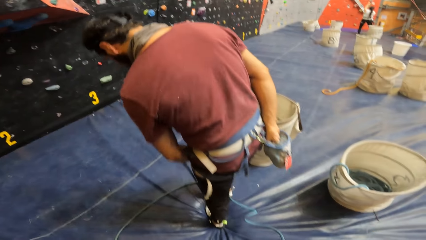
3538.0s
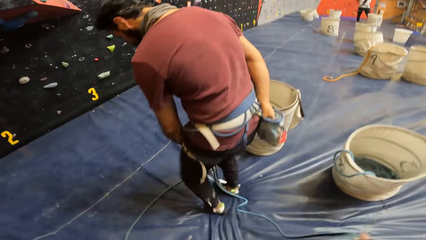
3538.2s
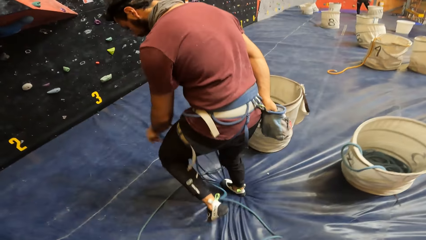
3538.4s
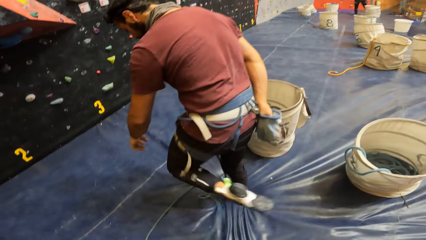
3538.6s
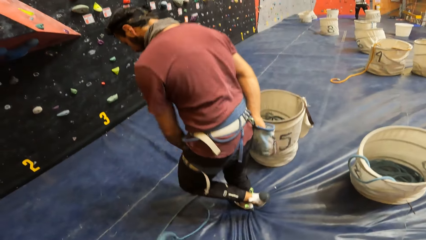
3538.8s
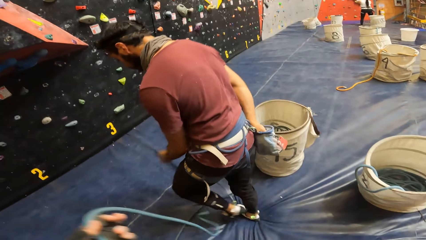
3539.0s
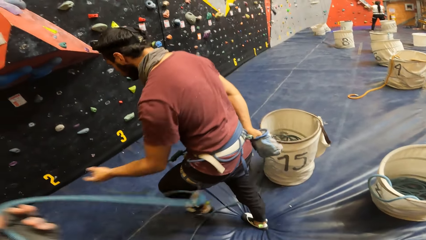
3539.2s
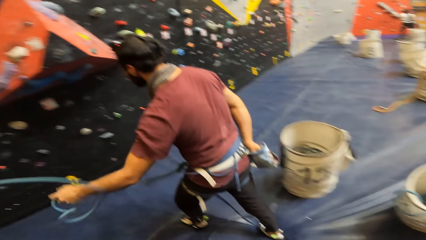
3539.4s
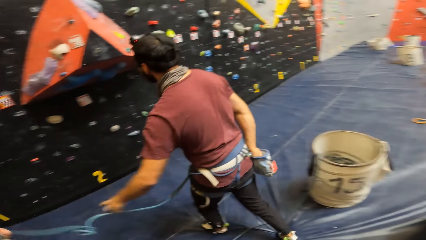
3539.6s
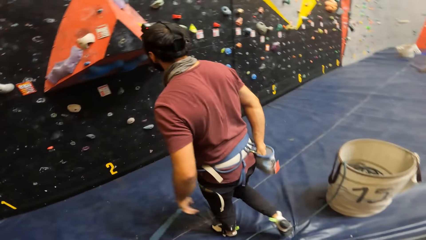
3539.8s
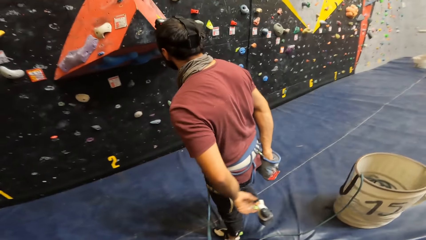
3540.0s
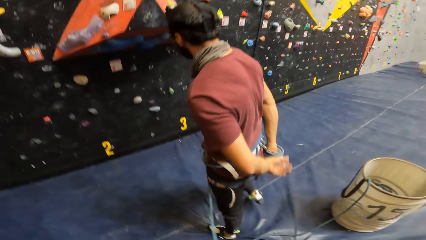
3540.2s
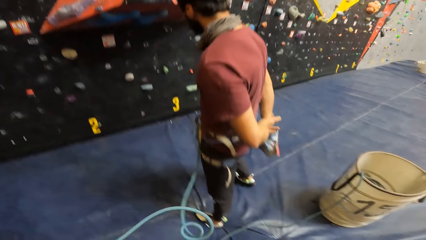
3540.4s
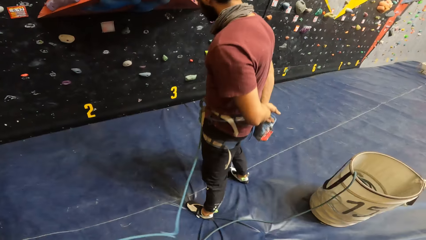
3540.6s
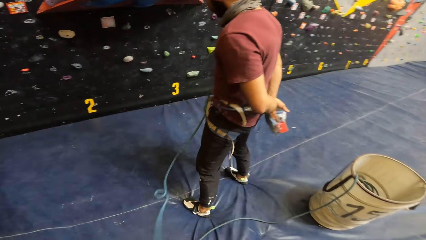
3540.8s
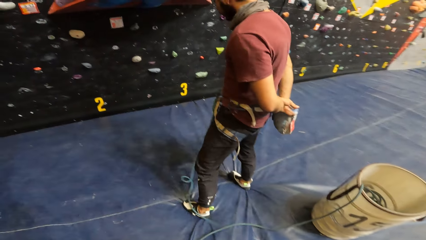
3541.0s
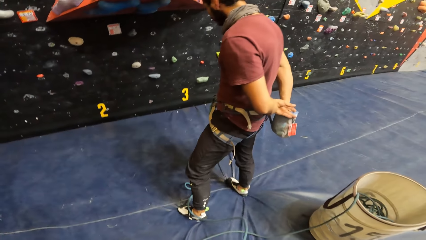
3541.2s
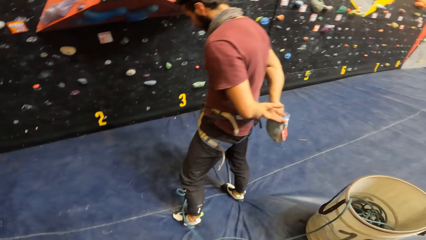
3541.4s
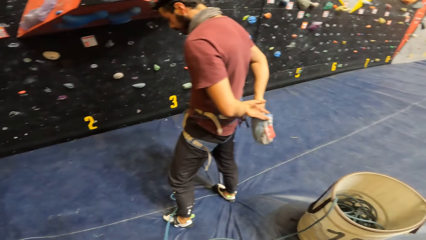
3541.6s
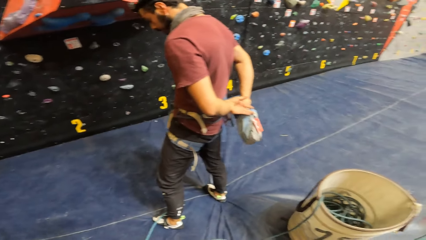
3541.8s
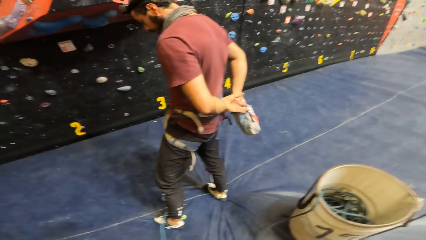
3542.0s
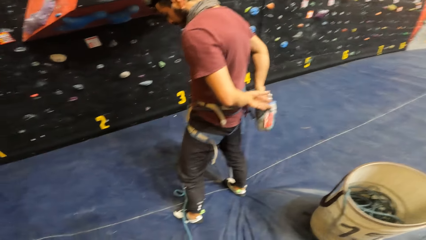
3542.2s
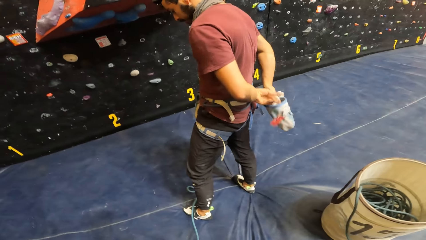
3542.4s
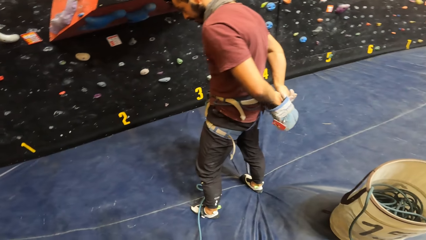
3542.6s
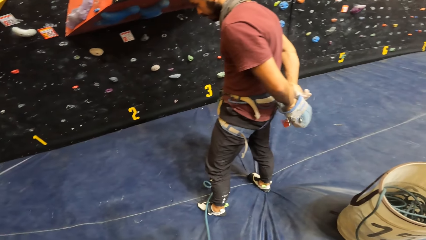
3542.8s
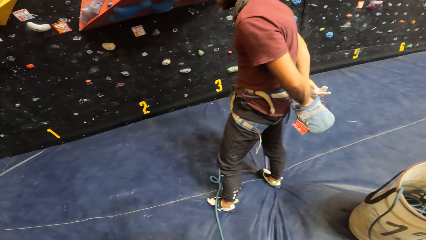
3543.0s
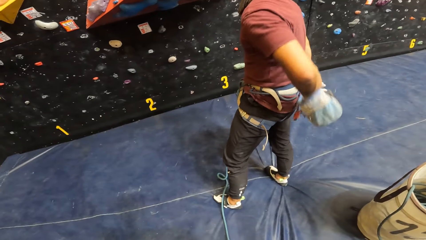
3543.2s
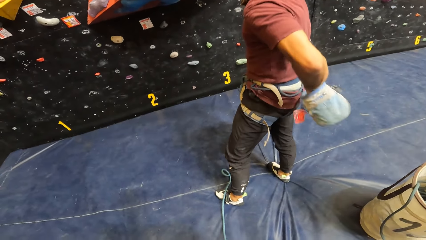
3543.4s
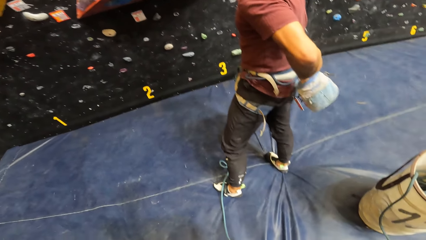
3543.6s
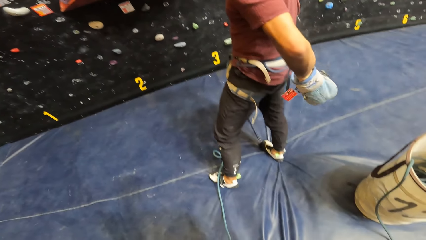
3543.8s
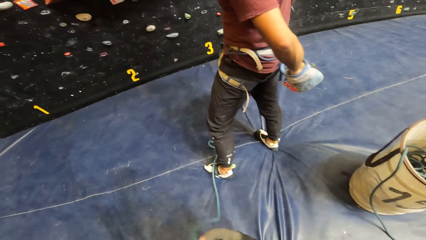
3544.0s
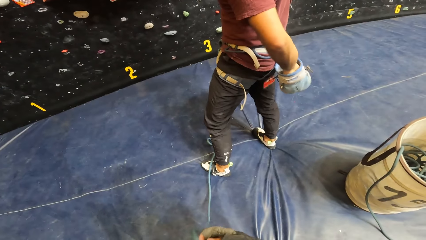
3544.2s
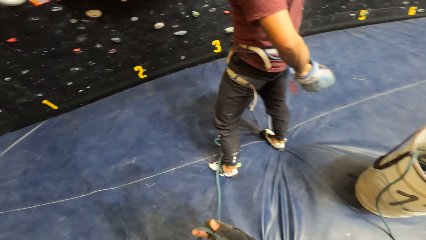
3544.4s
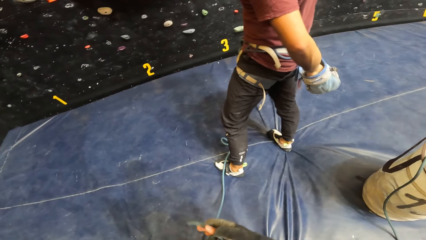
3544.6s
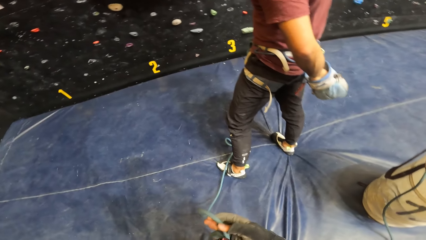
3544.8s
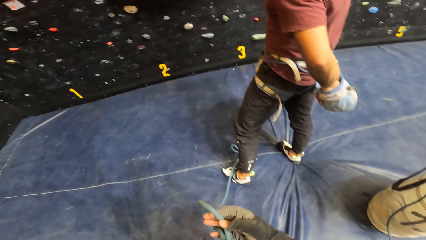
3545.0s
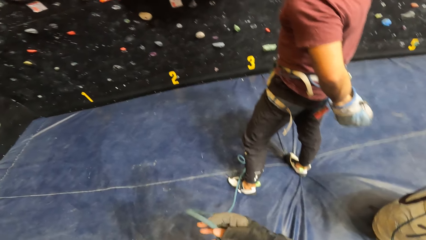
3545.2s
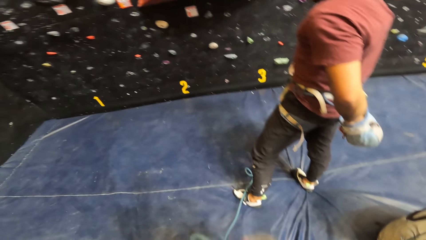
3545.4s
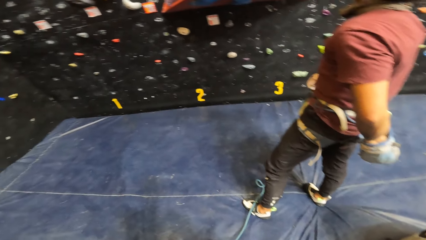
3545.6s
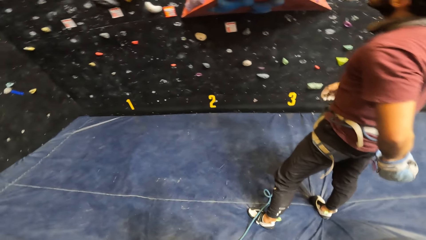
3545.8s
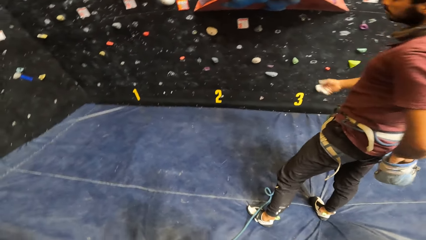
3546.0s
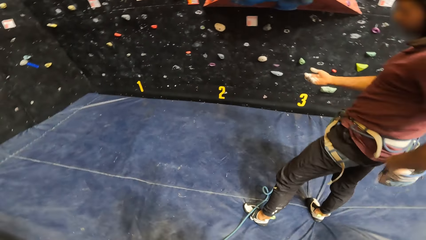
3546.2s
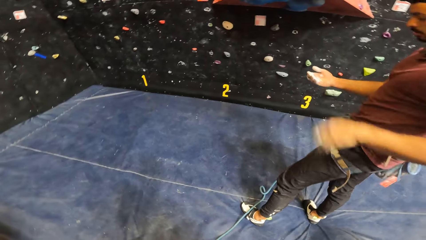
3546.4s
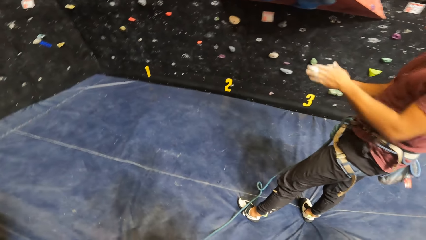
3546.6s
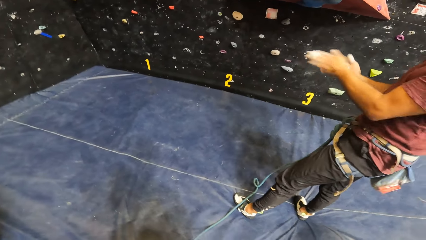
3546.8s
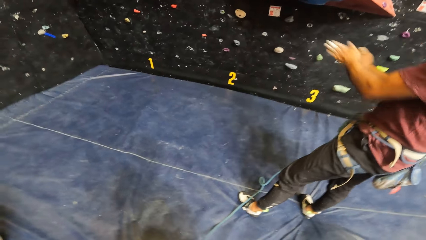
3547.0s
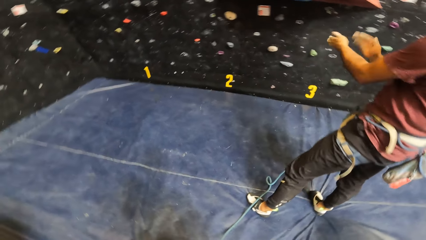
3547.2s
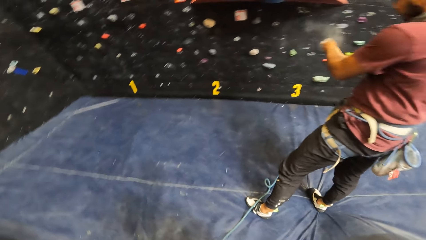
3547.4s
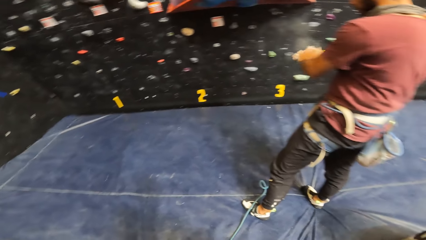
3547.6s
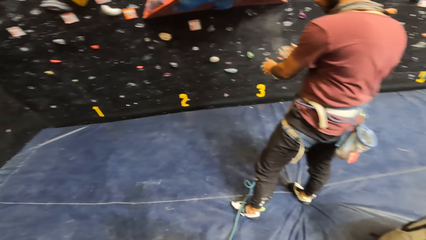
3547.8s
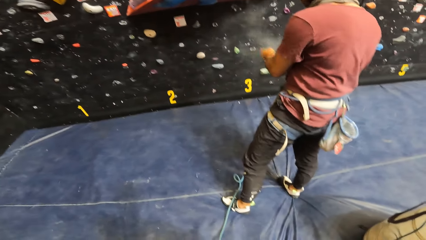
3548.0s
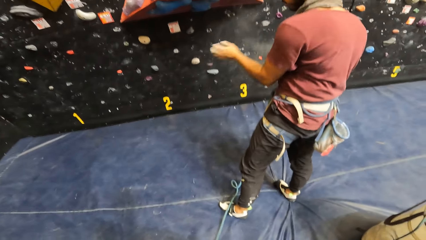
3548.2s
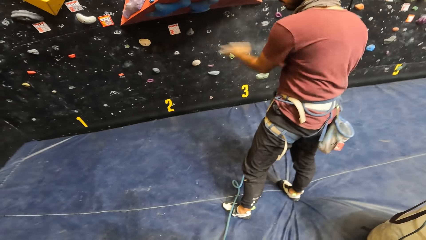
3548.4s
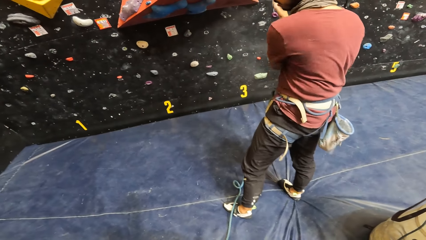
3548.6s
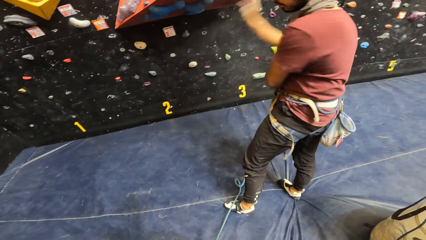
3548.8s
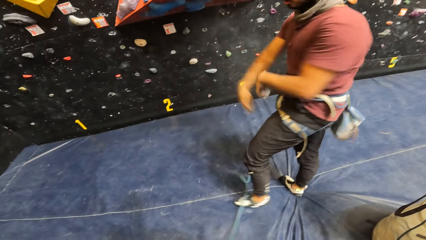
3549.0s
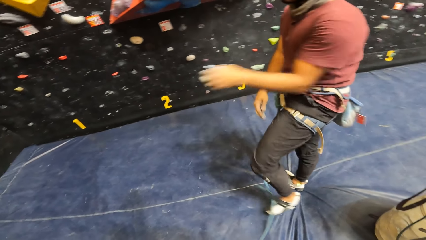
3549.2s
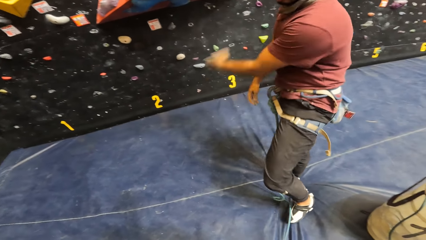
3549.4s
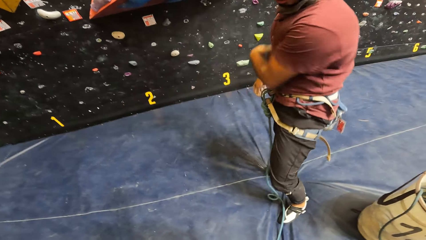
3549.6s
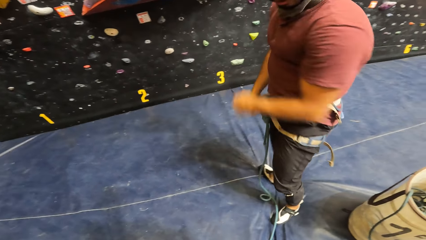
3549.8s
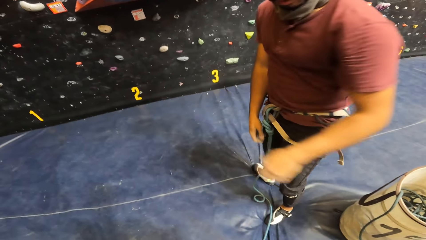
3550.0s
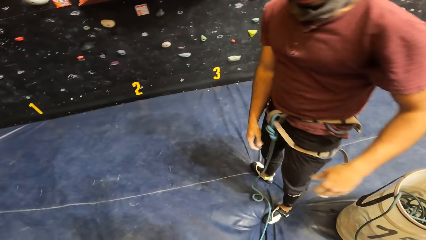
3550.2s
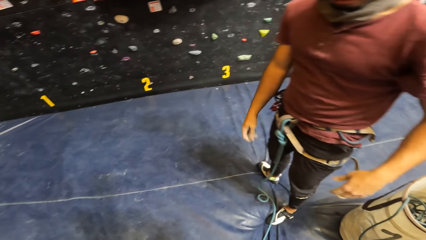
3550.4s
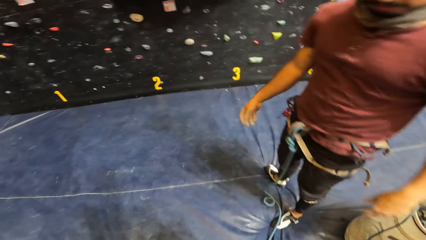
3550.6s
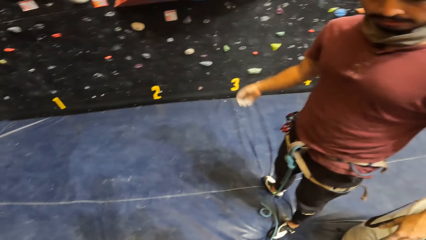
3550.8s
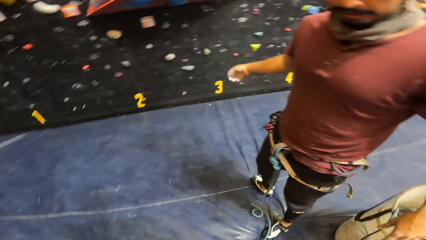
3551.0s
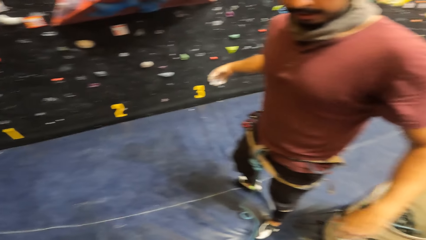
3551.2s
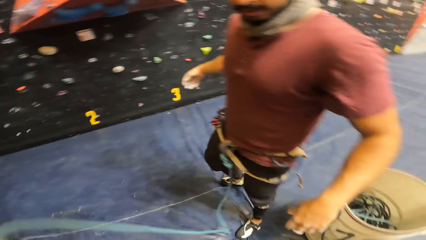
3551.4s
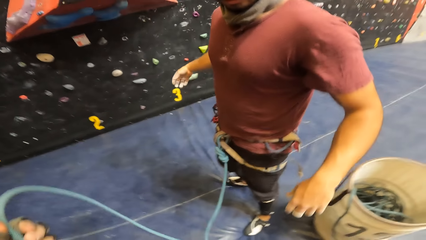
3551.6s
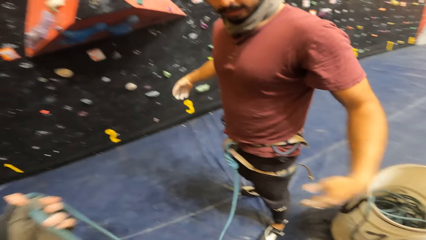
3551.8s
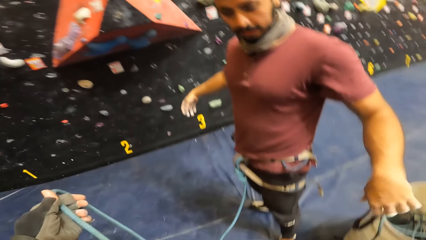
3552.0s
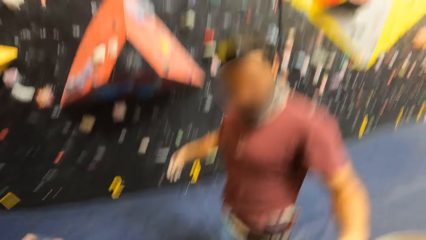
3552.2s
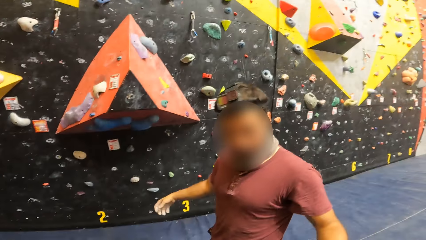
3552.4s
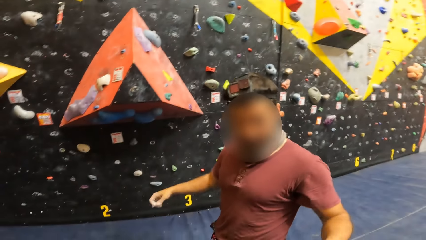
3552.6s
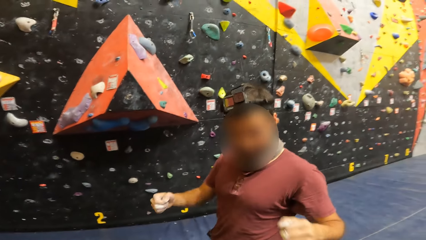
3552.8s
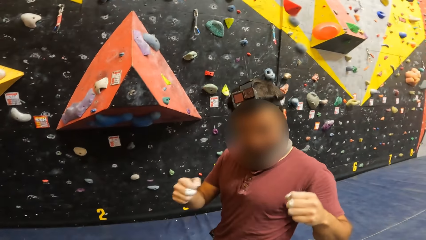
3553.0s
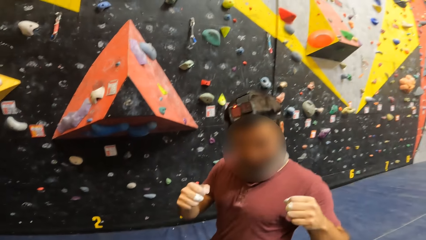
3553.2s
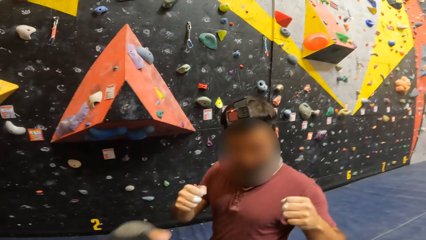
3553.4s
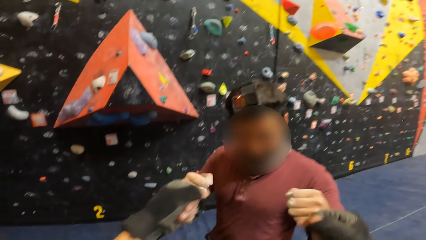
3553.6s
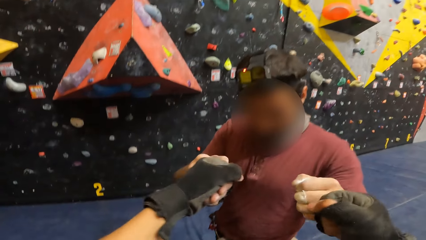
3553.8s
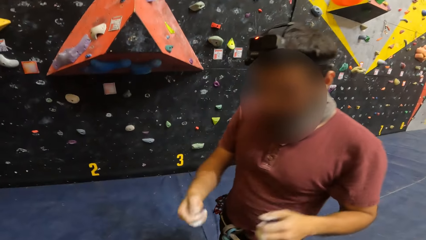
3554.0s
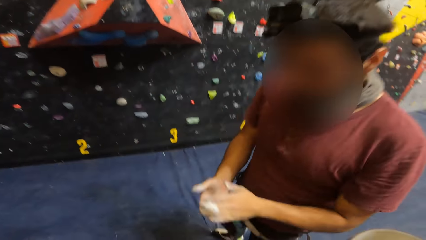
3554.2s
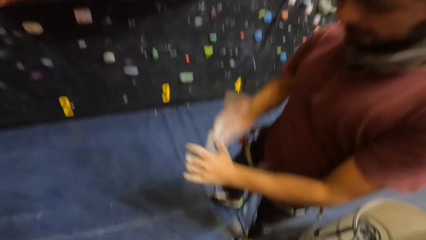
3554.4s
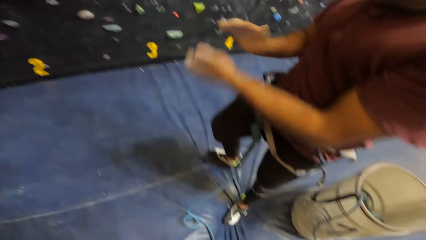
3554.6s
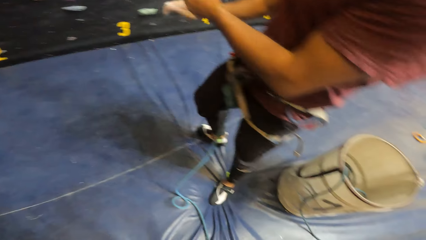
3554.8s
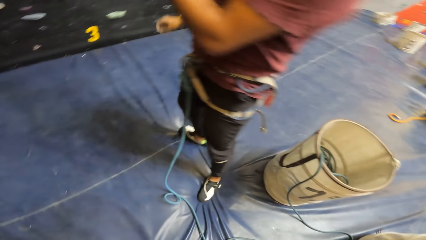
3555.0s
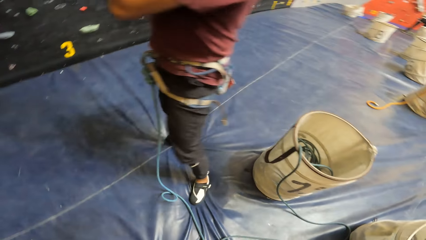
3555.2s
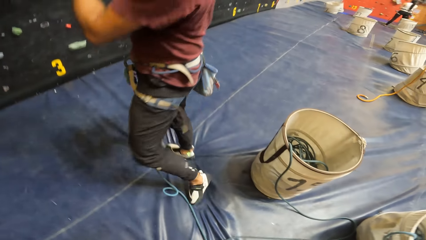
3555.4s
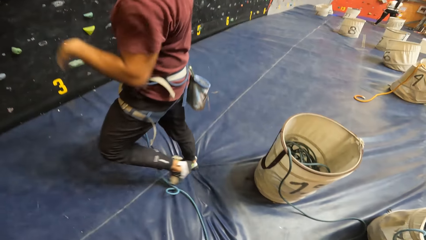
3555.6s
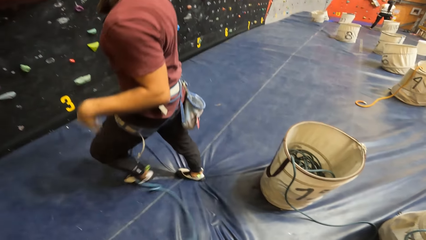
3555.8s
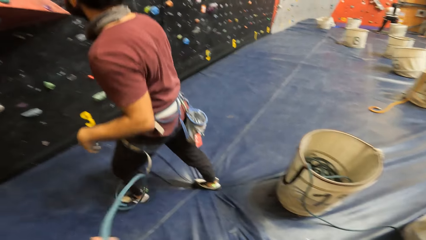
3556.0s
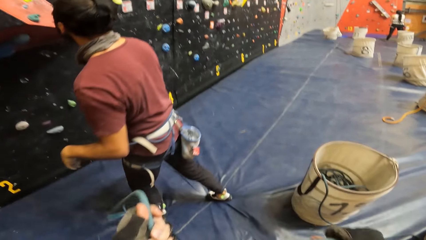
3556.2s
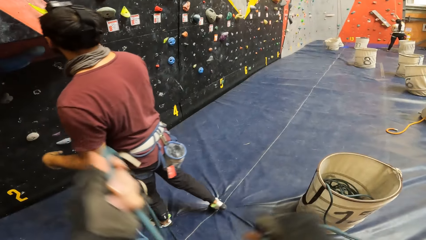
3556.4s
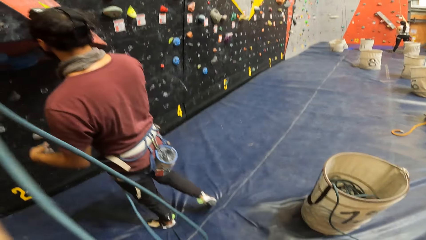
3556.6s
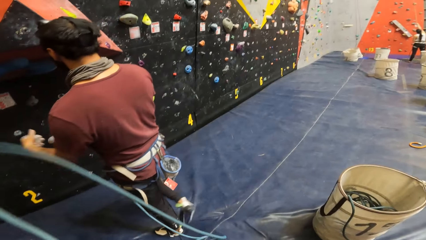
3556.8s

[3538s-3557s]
A person straightens the rope, scoops the powder from the bag, and rubs flour on his hand. The camera wearer talks to the person. They interact with the person. They knock the hands with the person.
